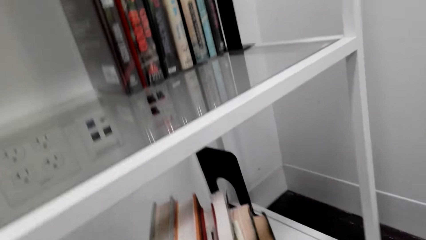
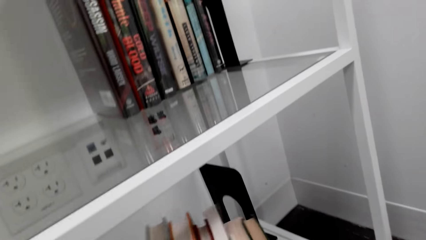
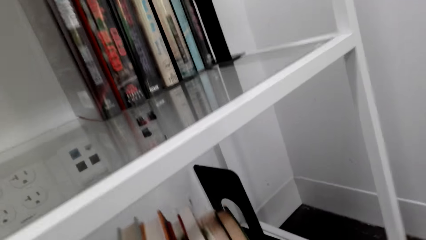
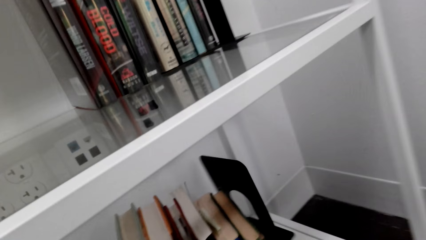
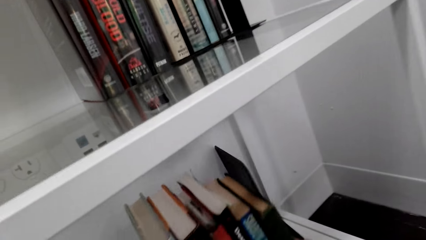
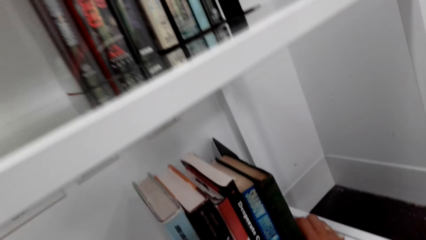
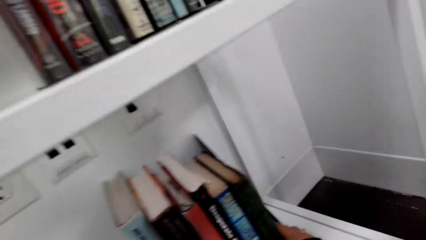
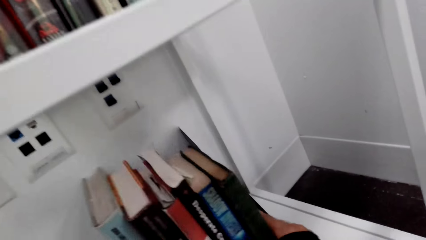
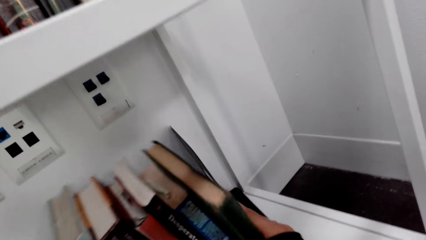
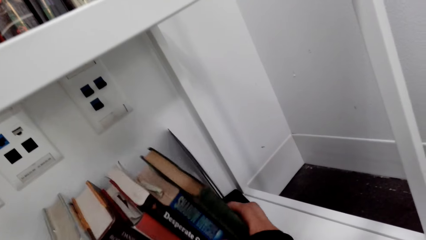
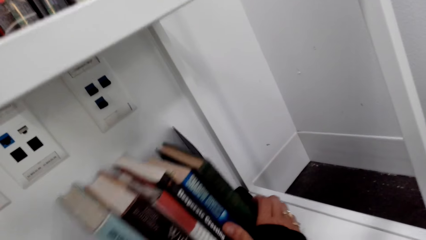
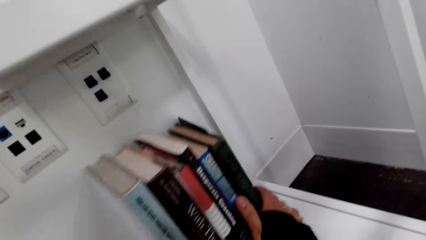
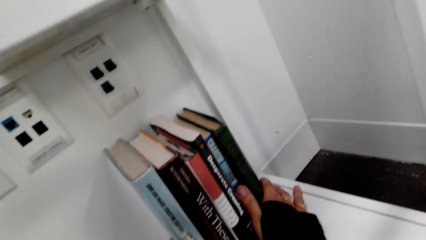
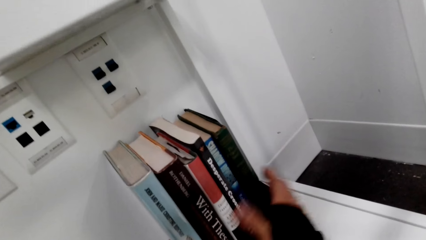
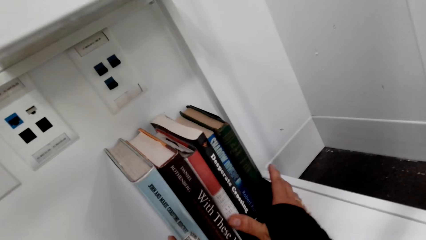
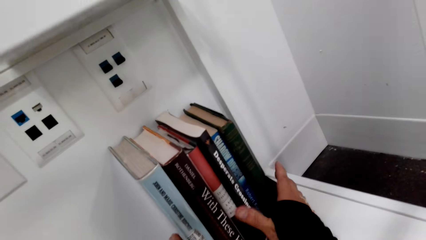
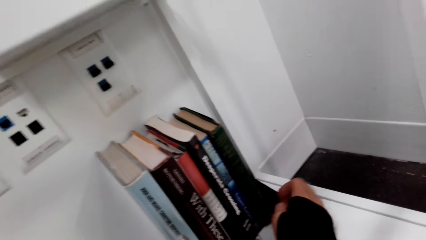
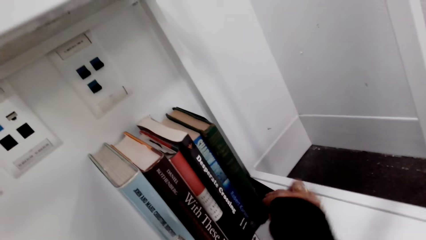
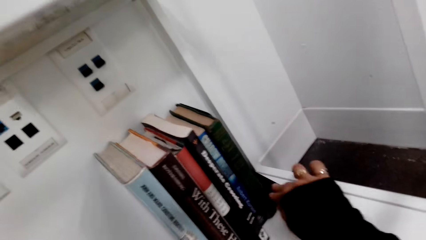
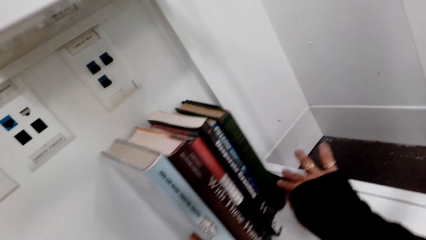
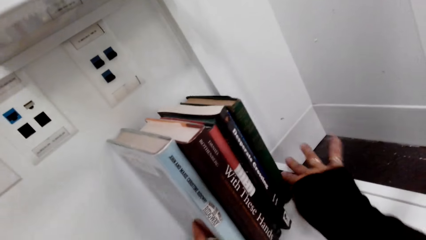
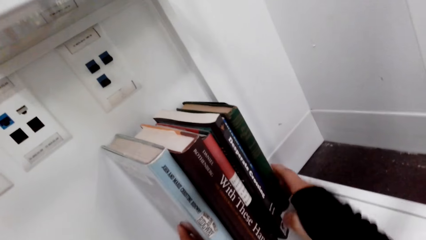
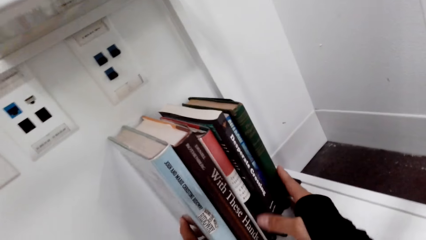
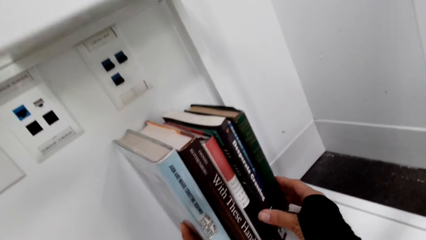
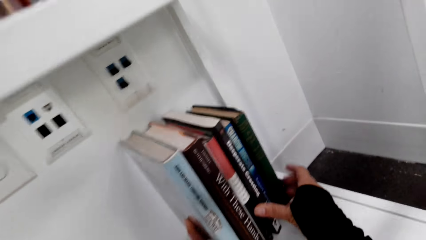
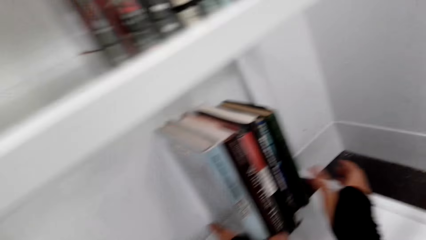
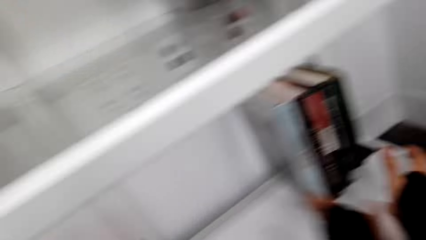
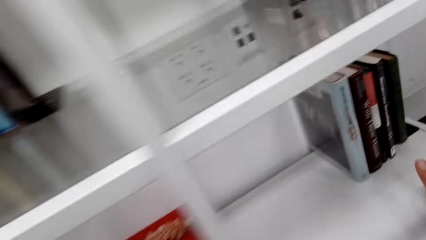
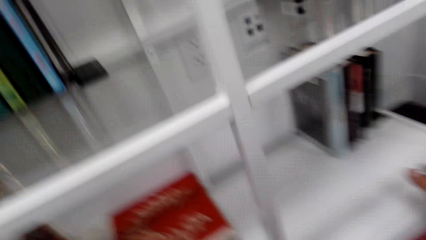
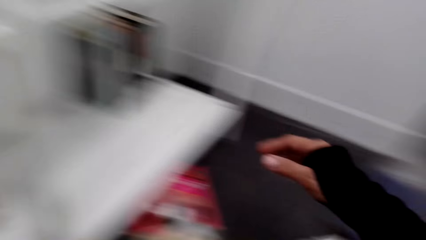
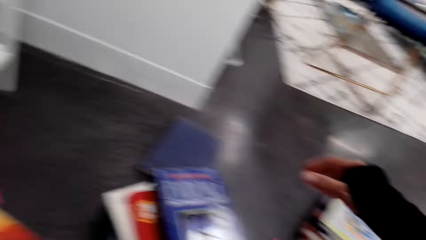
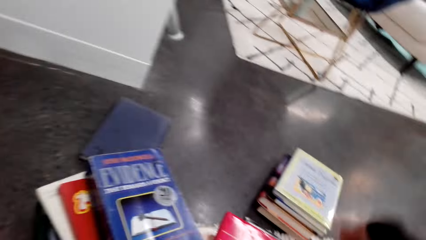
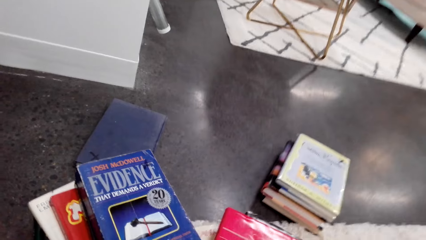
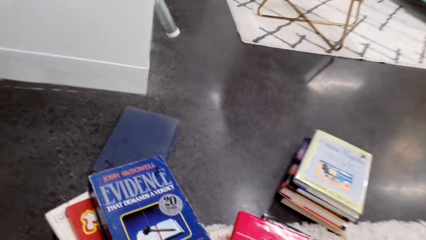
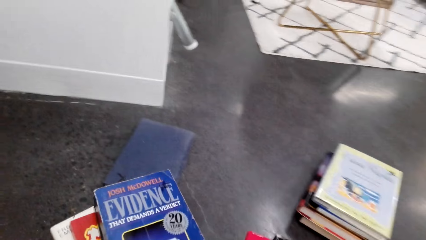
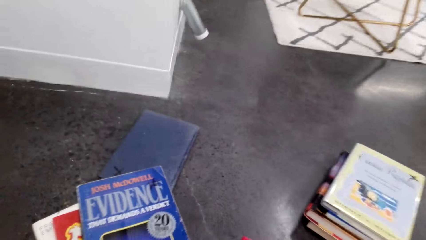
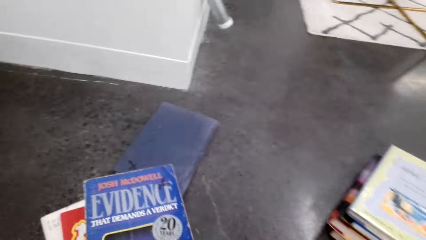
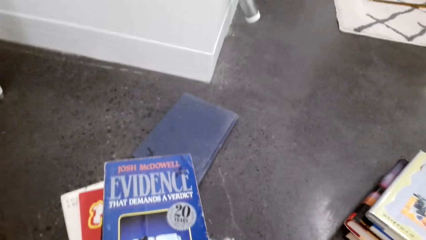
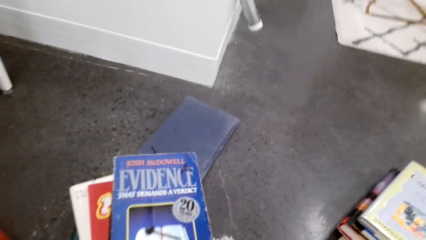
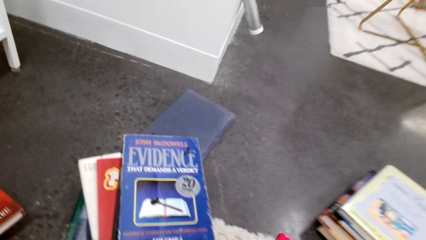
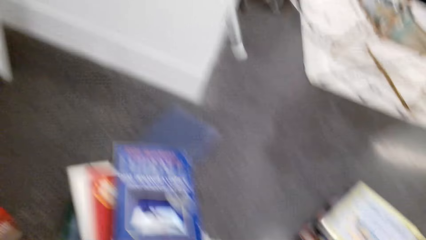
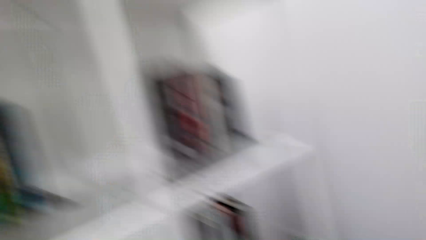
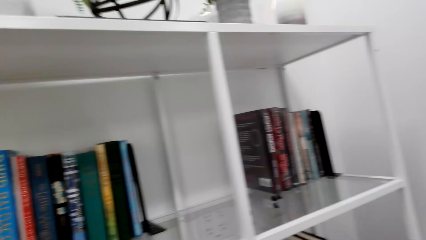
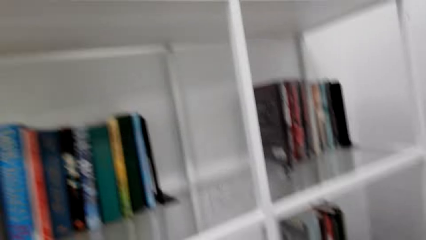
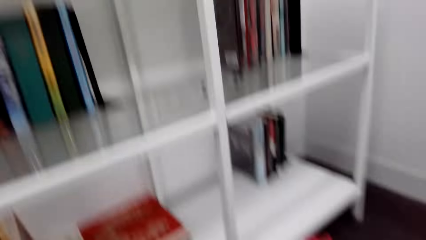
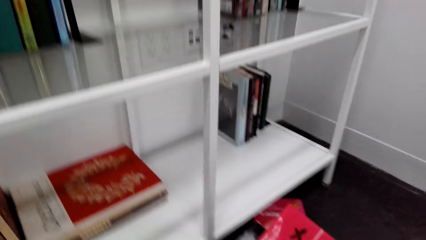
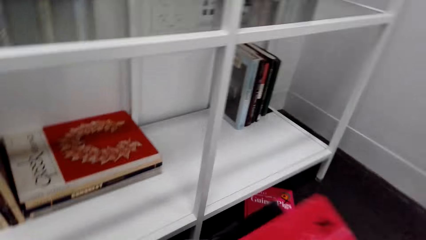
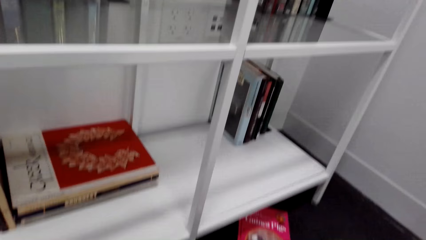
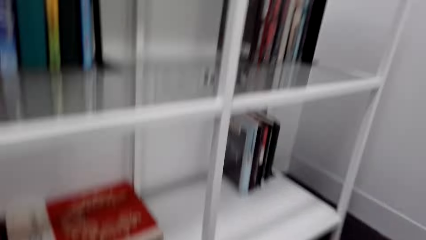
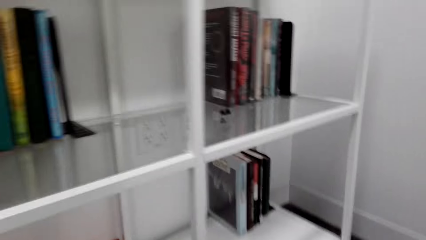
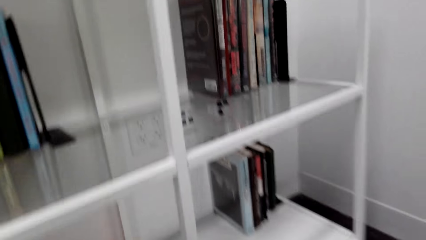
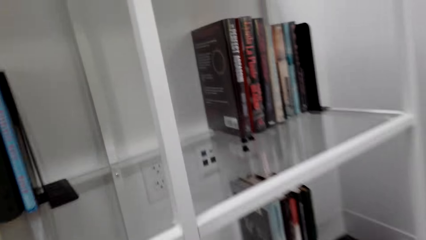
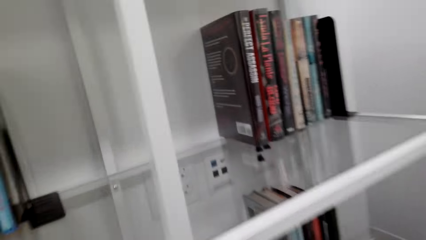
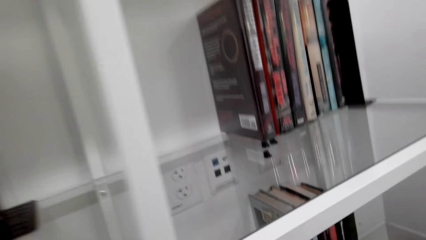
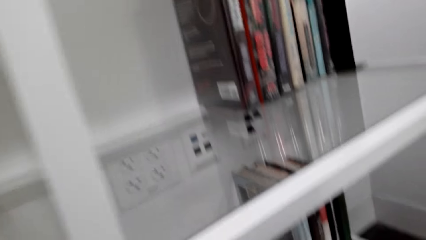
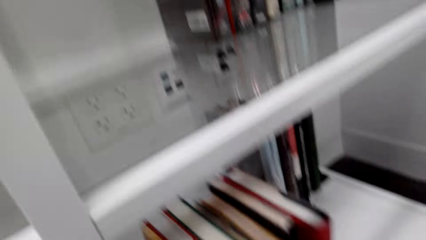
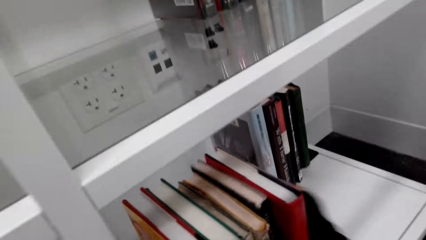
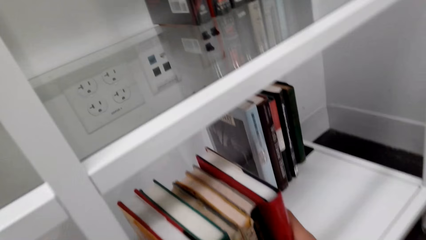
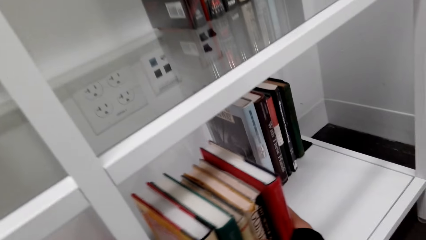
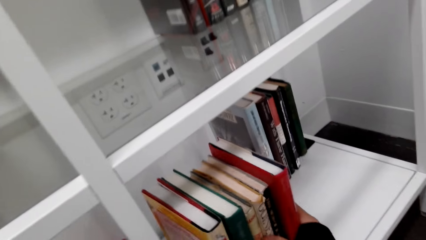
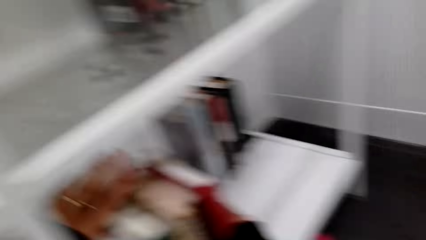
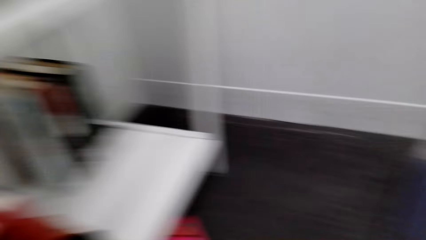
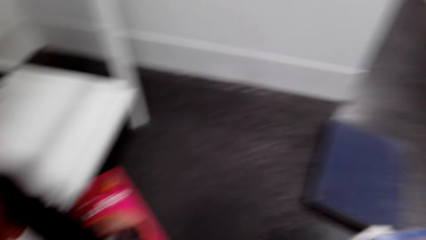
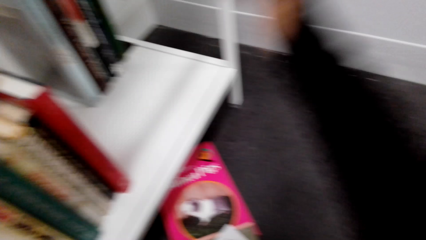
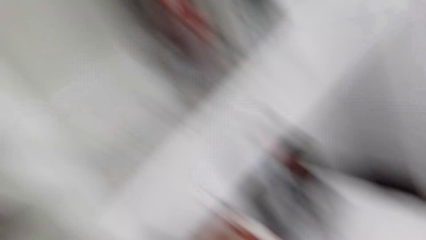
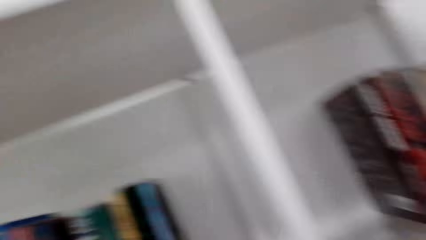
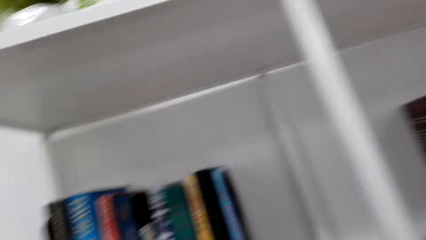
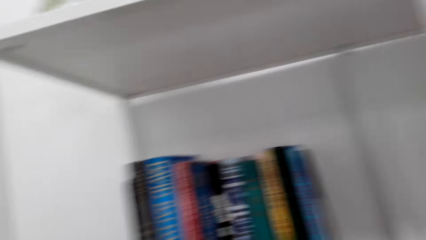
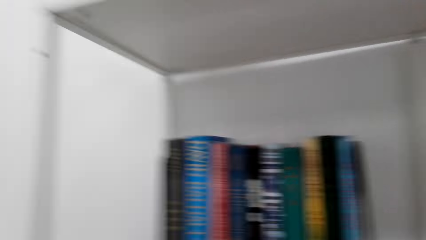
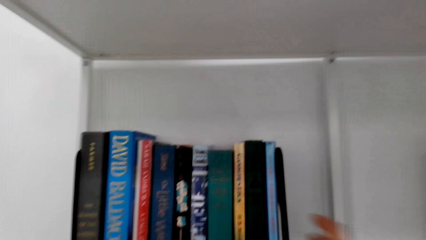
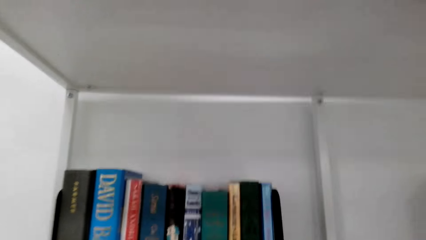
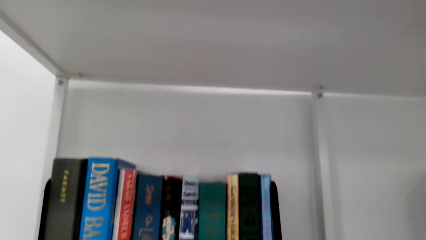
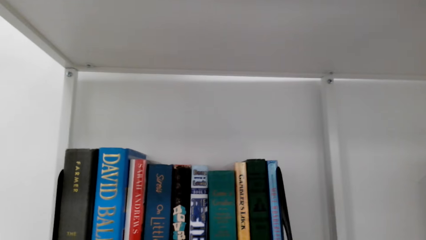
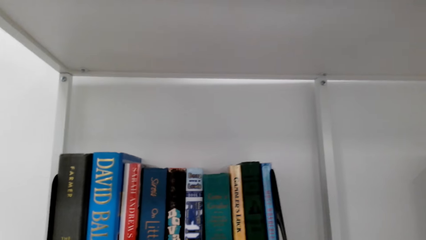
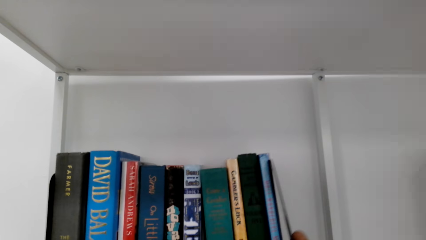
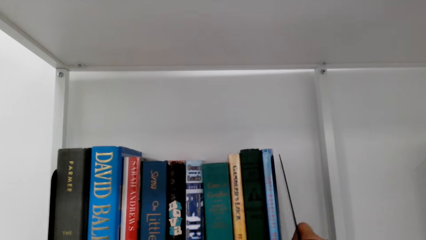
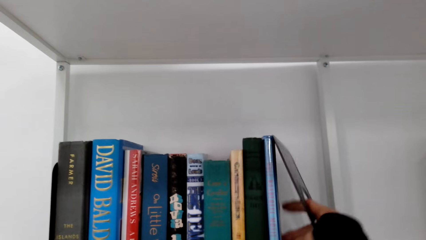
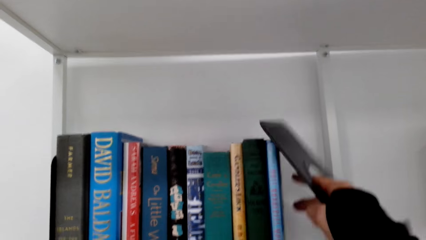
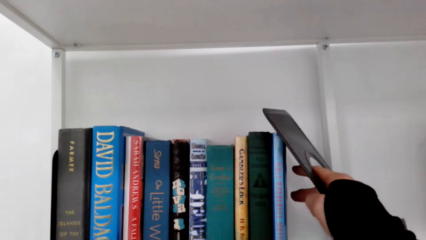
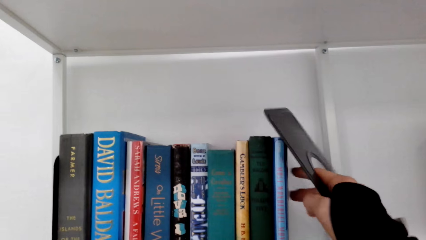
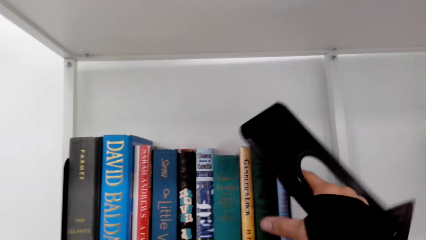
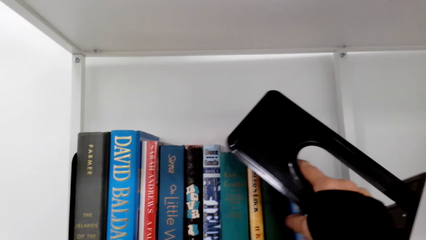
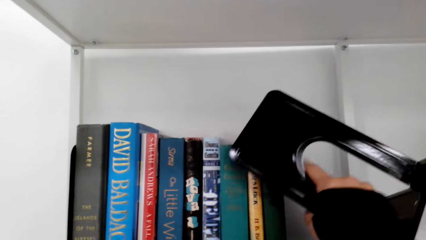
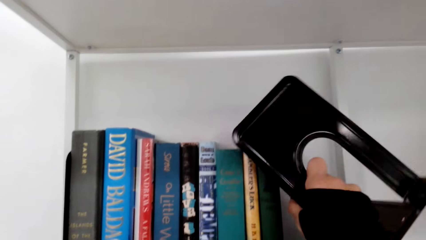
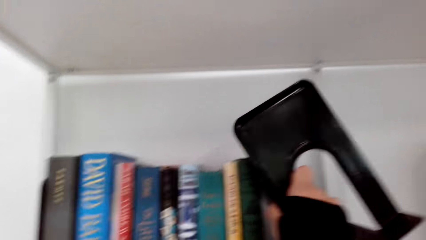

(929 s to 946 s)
The camera wearer puts the books on the shelf. They carry the books with both hands. They put the books on the shelf. They stare at the shelf. They pick up the metal book stand with the right hand.
